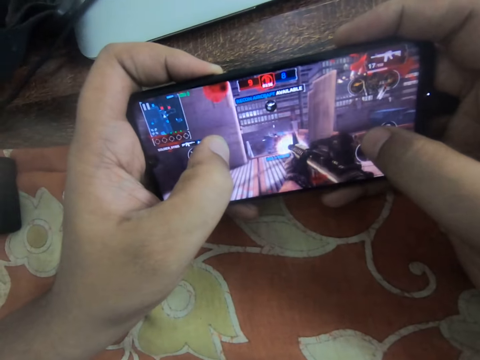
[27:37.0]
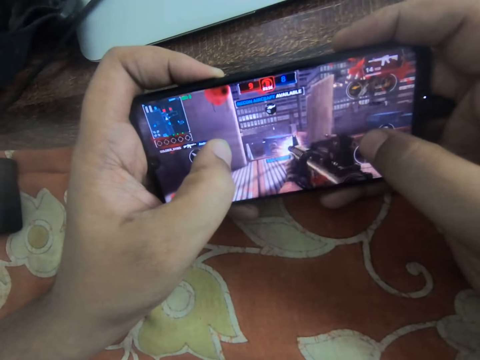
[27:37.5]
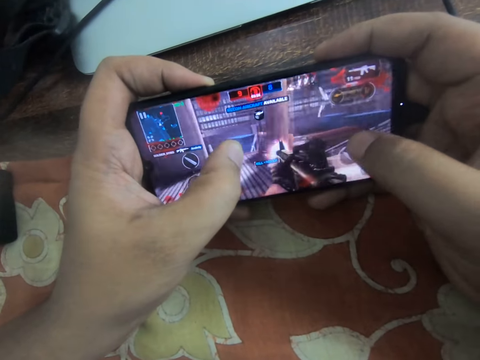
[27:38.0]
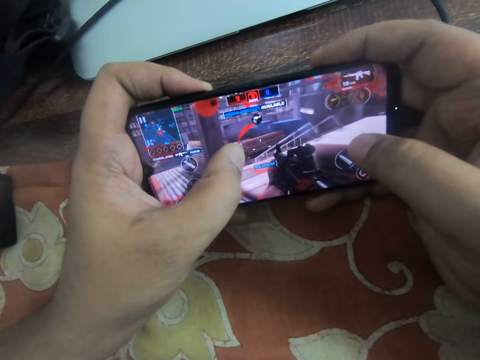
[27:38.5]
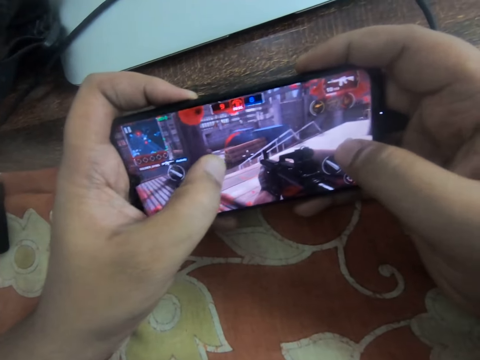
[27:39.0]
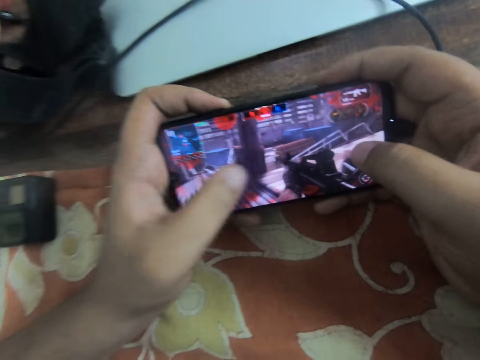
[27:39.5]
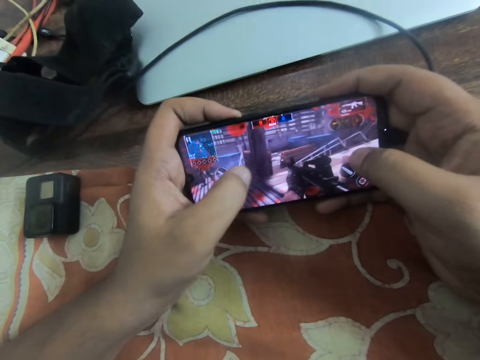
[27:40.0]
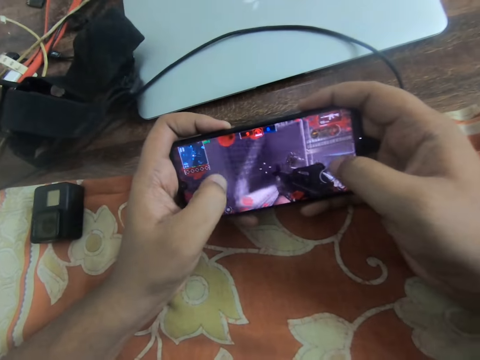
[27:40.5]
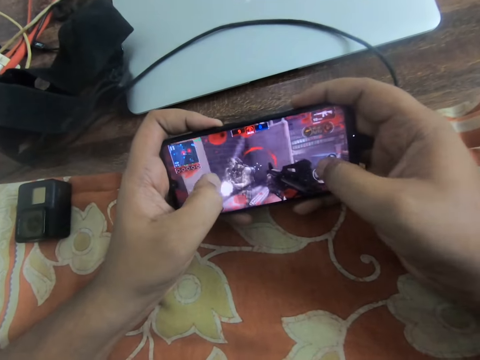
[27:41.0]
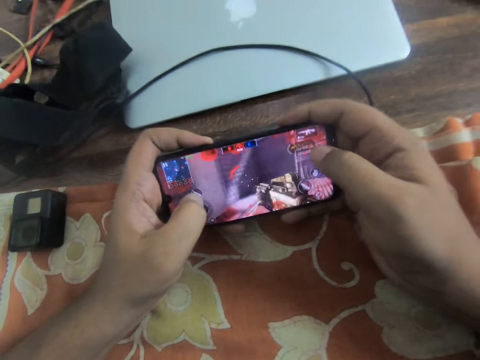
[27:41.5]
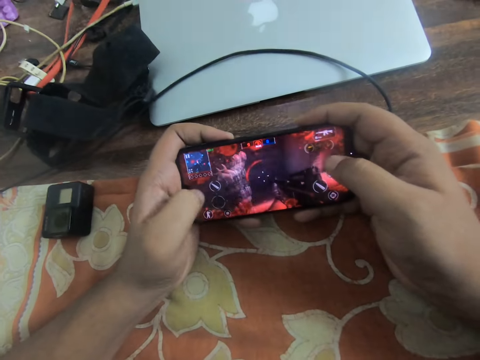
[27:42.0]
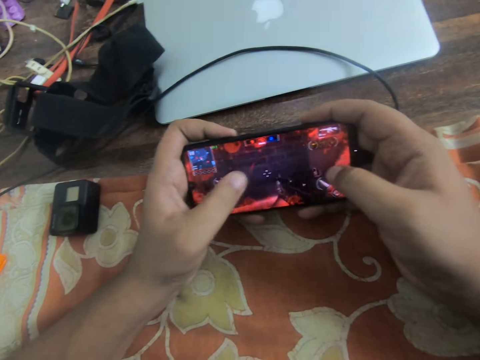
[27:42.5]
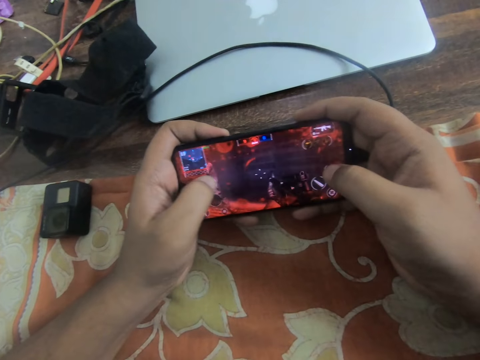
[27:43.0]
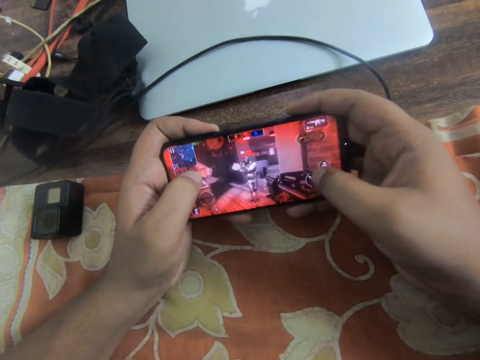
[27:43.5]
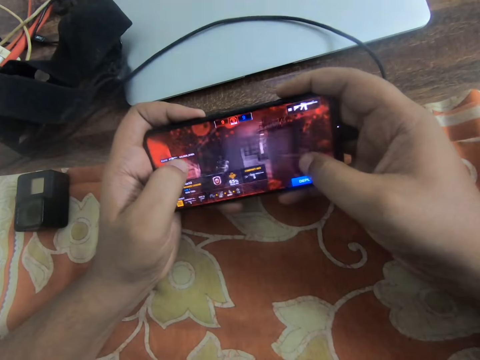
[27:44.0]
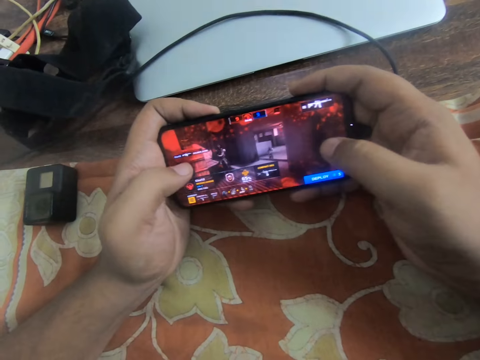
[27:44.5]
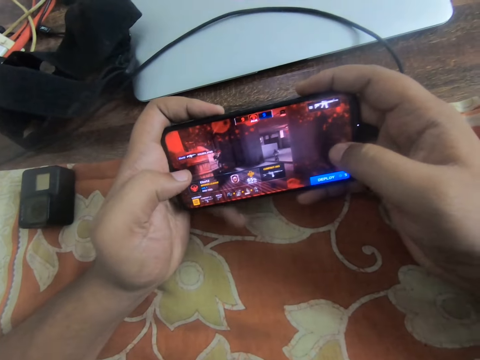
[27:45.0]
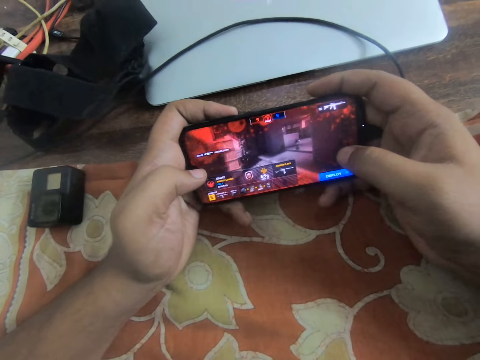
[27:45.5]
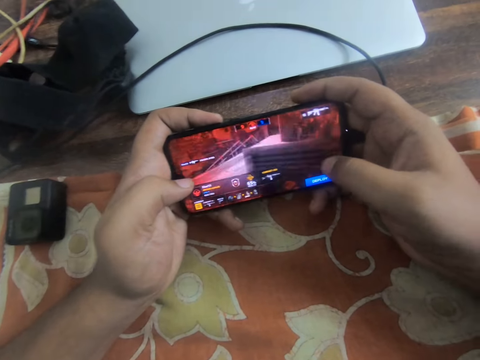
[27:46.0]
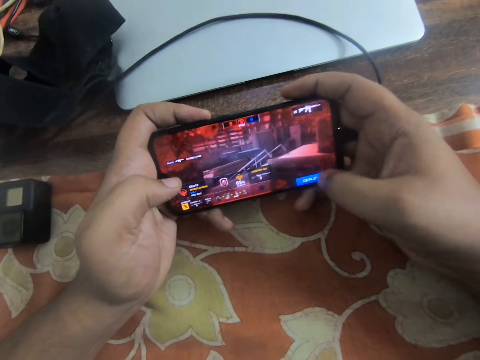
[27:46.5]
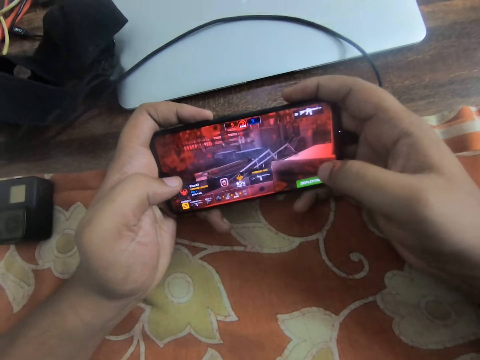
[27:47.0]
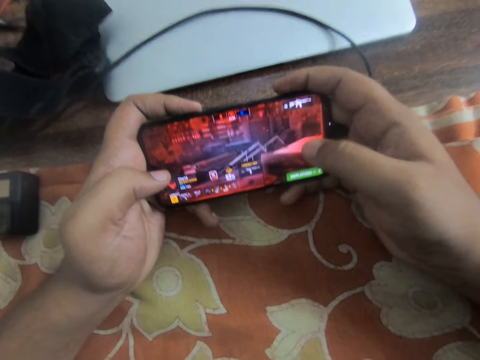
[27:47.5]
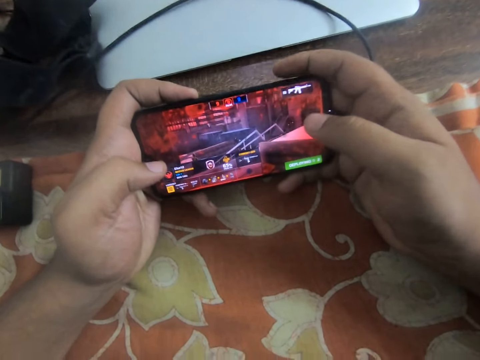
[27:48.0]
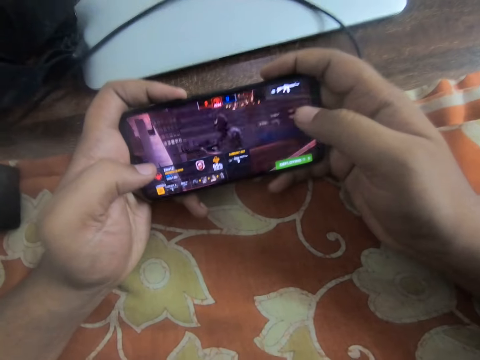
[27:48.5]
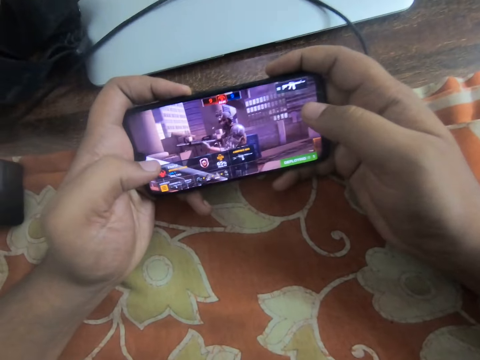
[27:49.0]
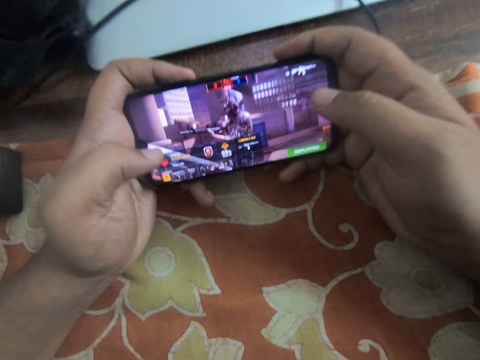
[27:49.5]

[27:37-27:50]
The camera wearer removes his left thumb on the screen. He slides his left thumb on the screen. He taps the screen with his right thumb.

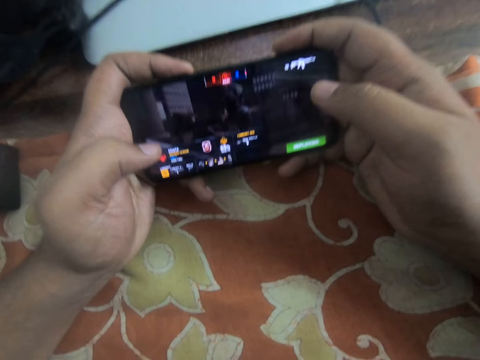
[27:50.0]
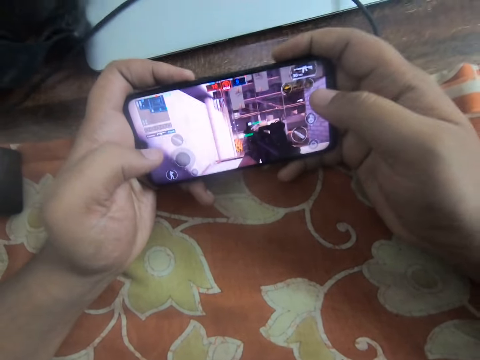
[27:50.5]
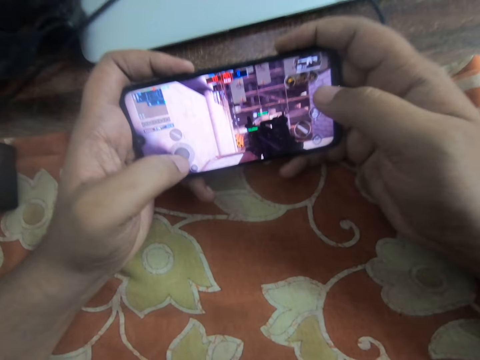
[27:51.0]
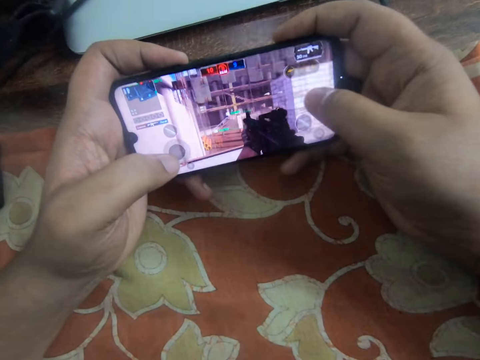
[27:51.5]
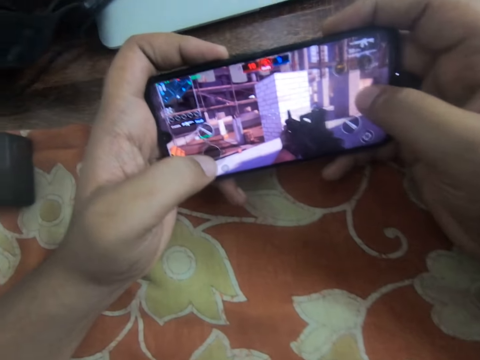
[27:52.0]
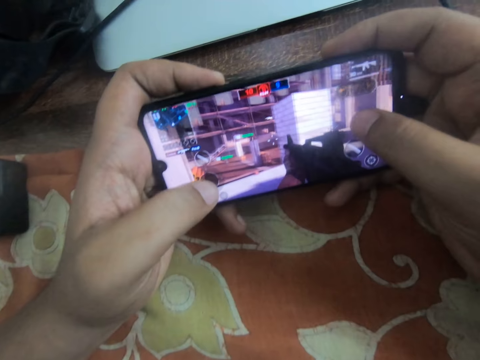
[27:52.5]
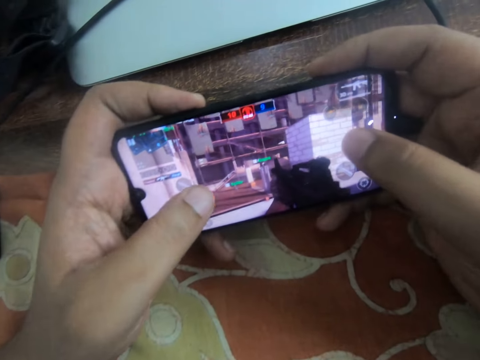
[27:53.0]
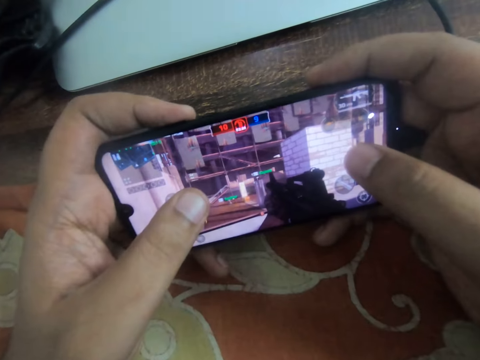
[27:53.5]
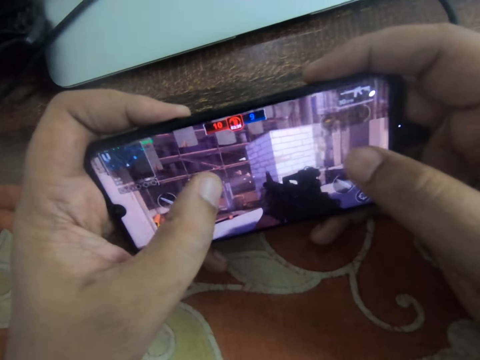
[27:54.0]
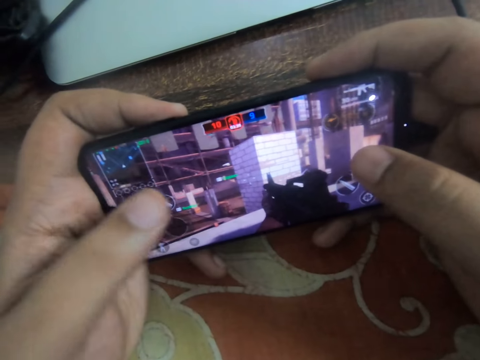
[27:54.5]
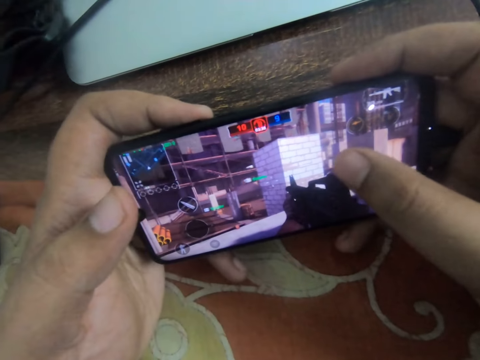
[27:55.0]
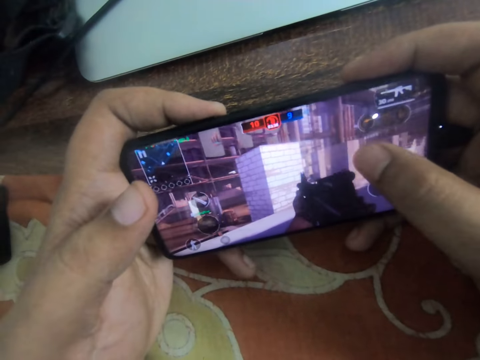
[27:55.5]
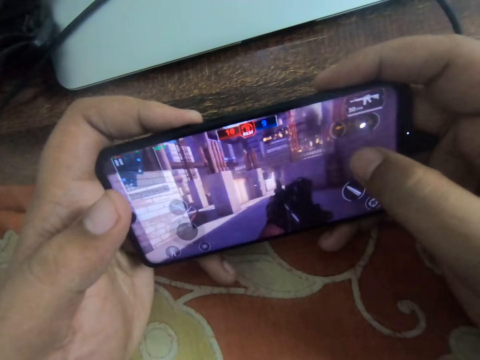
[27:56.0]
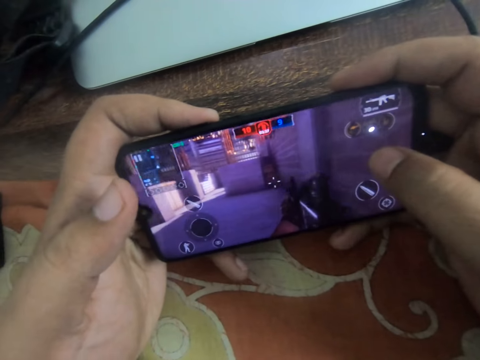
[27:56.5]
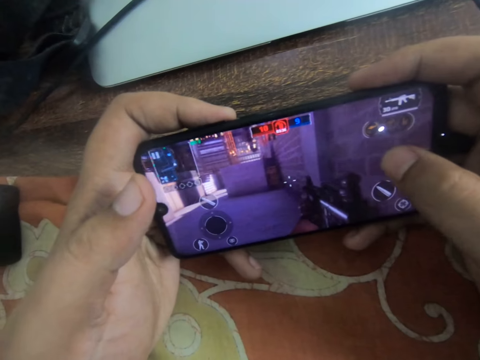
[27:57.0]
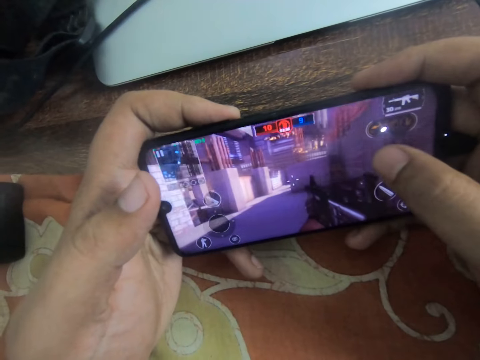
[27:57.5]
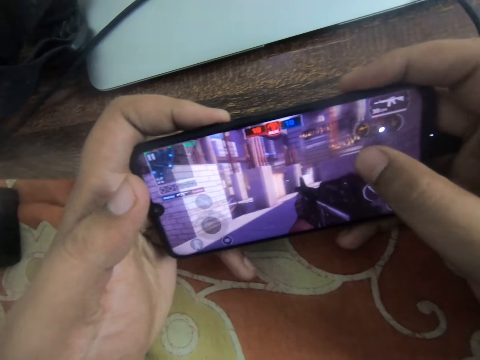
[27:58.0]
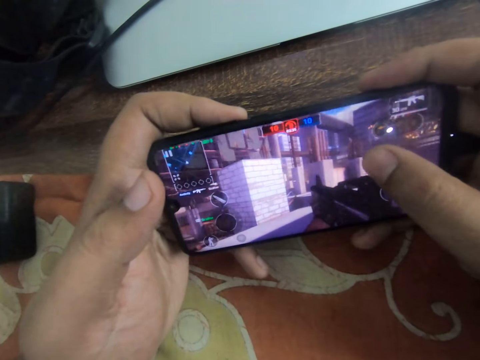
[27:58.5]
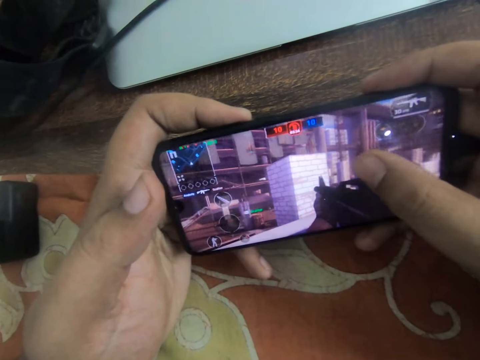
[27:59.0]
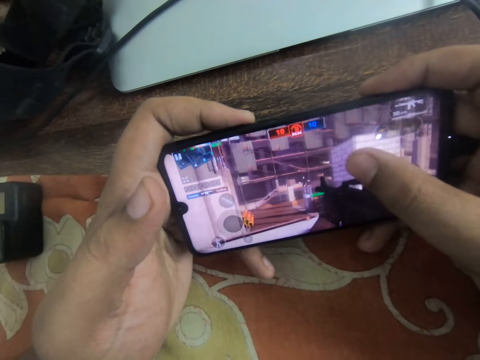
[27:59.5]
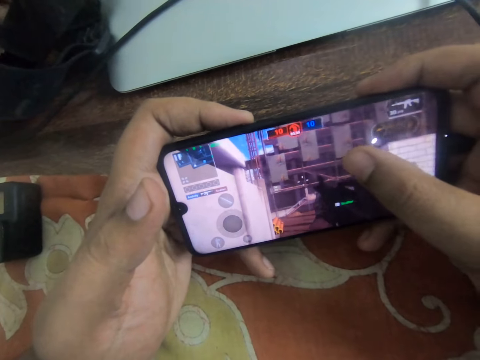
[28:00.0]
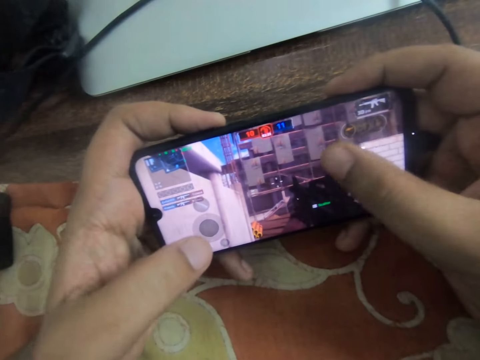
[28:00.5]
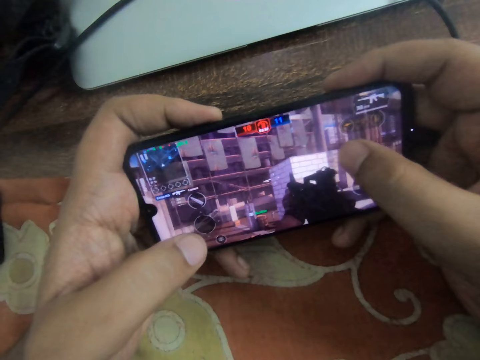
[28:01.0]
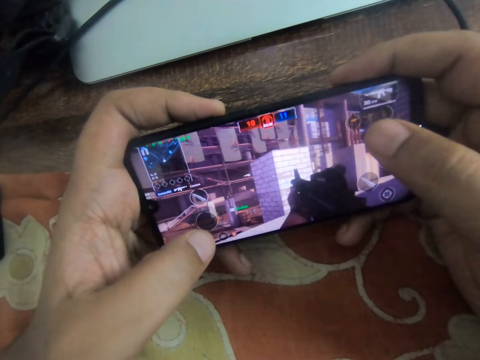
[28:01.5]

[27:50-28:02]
The camera wearer slides his left thumb on the screen. He slides his right thumb on the screen. He slides his right thumb on the screen repeatedly.

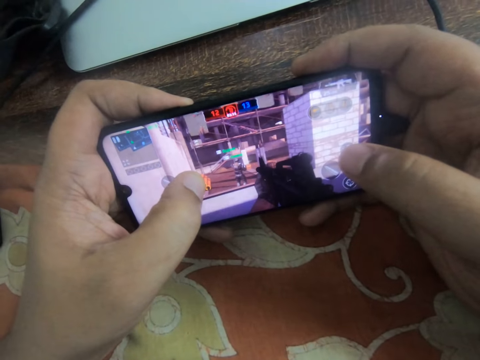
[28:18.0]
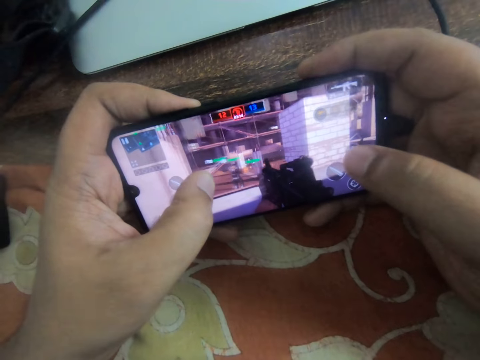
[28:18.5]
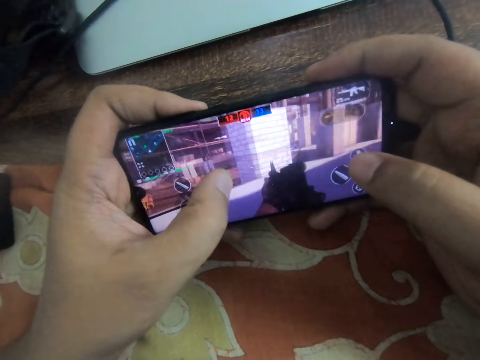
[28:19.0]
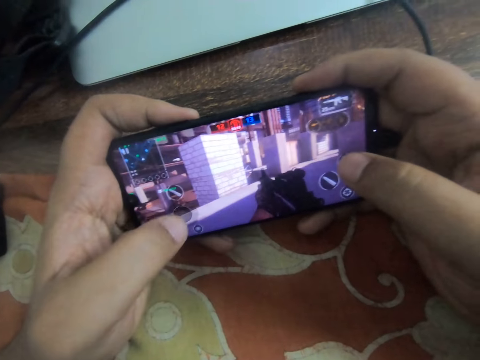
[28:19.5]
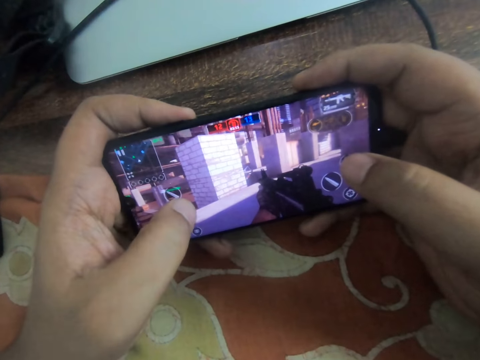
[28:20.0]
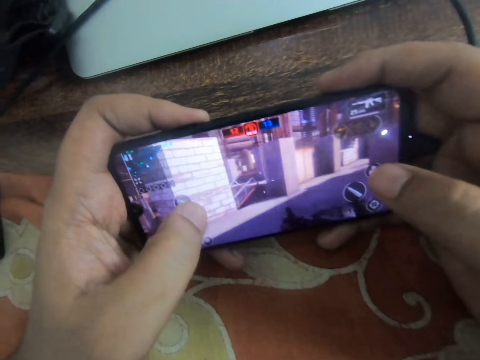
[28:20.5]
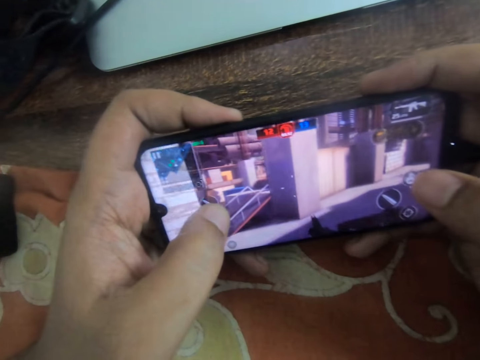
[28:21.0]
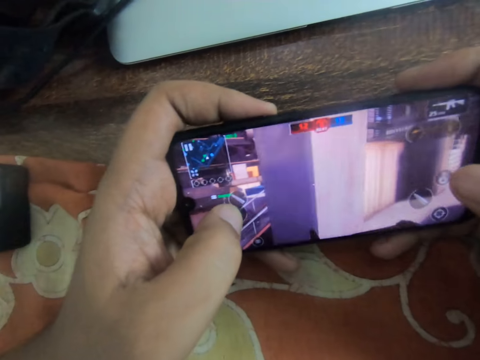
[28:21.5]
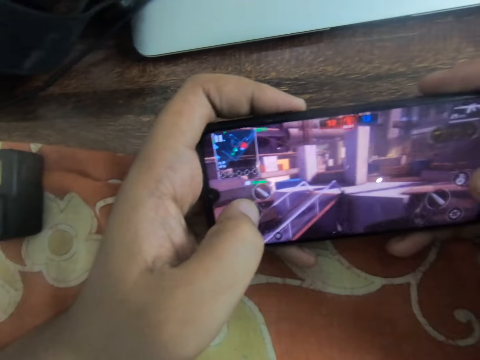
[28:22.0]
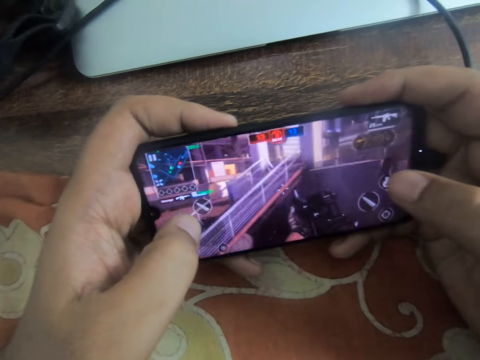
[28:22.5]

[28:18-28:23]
The camera wearer slides his left thumb on the screen.
